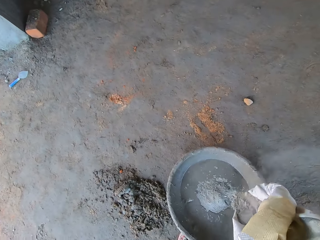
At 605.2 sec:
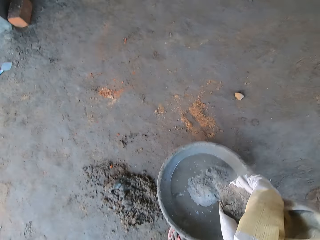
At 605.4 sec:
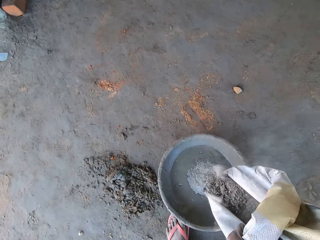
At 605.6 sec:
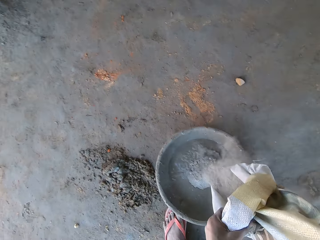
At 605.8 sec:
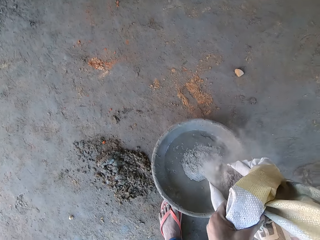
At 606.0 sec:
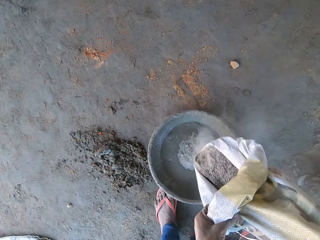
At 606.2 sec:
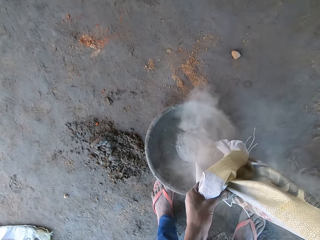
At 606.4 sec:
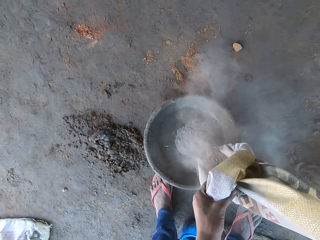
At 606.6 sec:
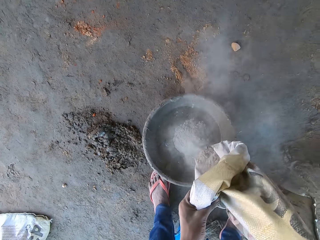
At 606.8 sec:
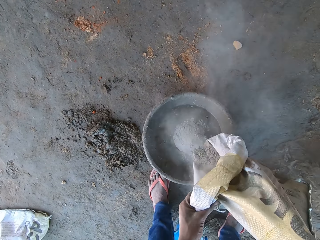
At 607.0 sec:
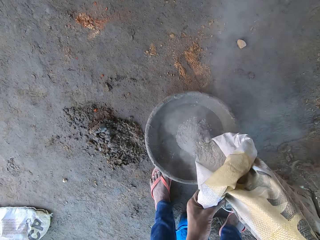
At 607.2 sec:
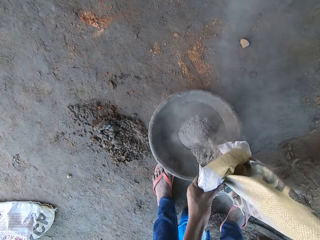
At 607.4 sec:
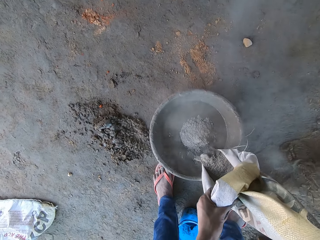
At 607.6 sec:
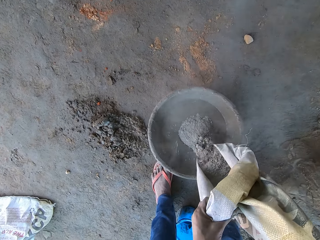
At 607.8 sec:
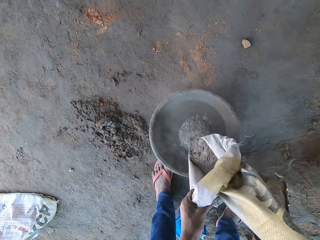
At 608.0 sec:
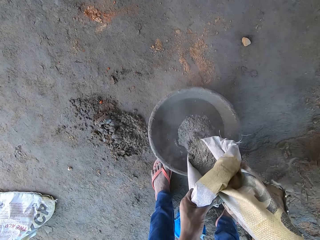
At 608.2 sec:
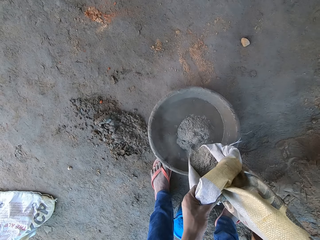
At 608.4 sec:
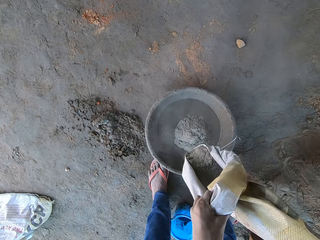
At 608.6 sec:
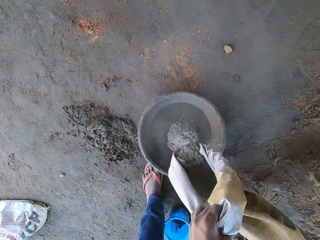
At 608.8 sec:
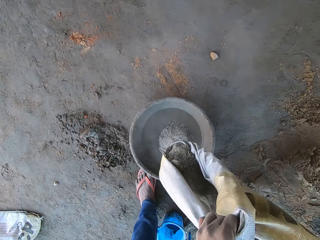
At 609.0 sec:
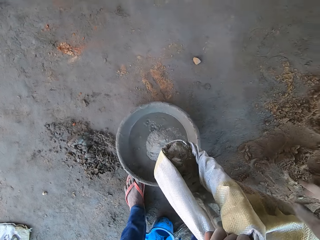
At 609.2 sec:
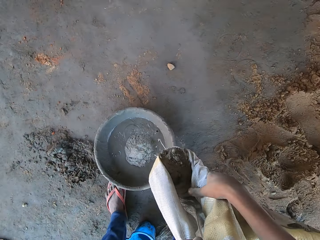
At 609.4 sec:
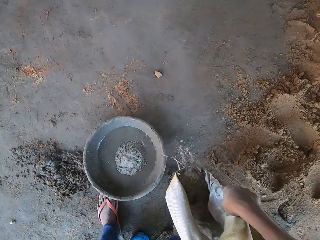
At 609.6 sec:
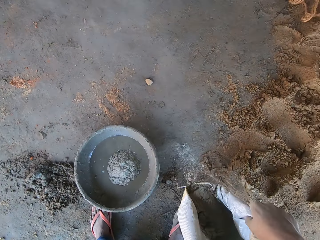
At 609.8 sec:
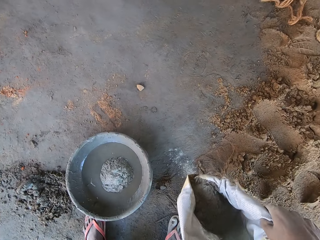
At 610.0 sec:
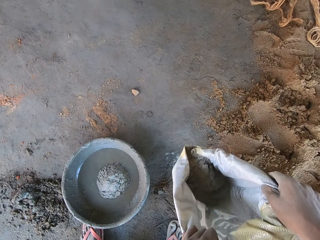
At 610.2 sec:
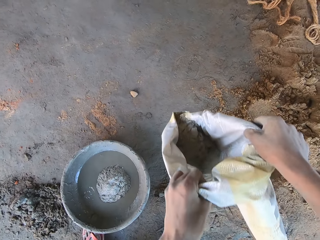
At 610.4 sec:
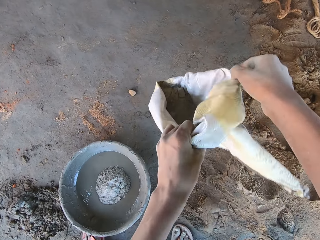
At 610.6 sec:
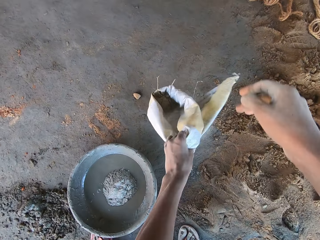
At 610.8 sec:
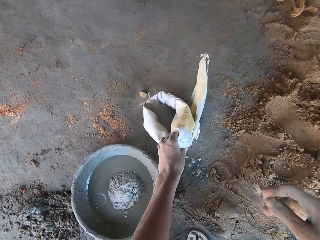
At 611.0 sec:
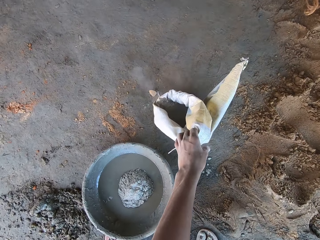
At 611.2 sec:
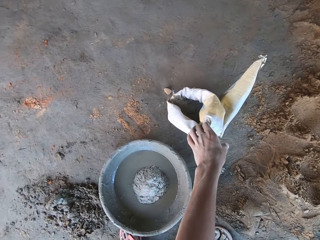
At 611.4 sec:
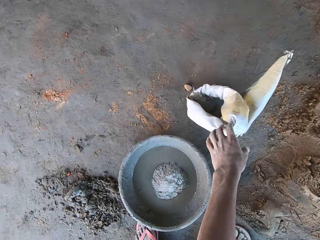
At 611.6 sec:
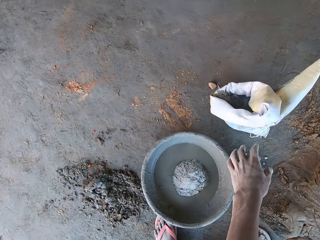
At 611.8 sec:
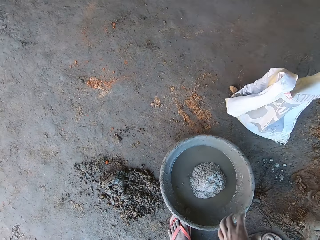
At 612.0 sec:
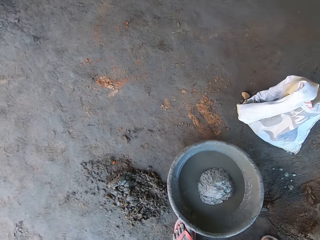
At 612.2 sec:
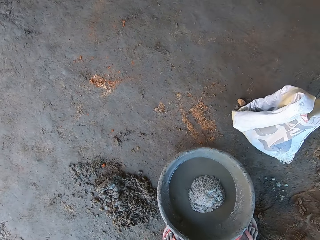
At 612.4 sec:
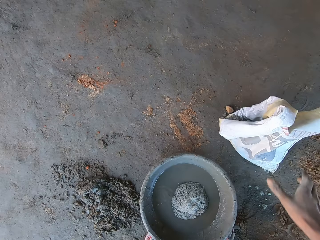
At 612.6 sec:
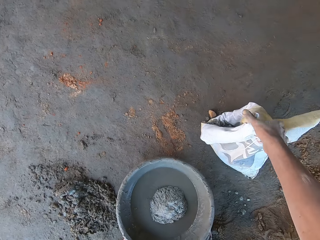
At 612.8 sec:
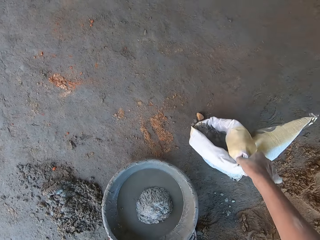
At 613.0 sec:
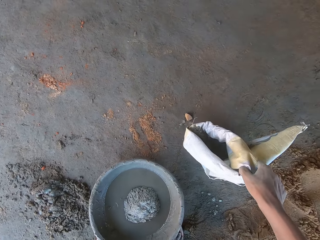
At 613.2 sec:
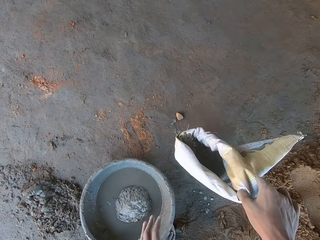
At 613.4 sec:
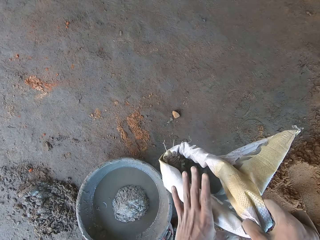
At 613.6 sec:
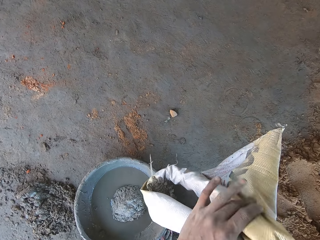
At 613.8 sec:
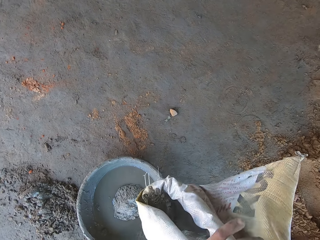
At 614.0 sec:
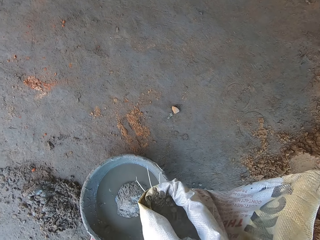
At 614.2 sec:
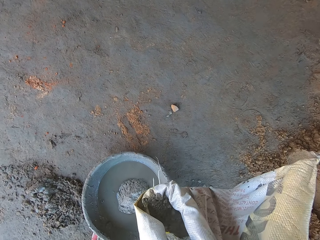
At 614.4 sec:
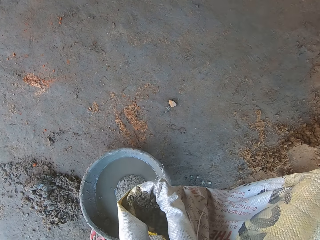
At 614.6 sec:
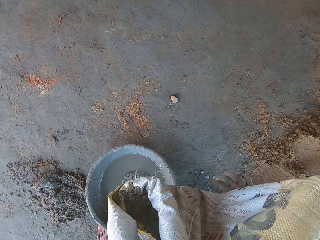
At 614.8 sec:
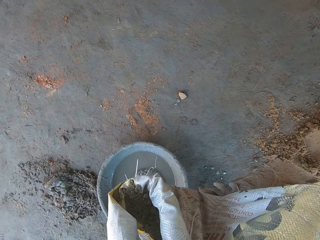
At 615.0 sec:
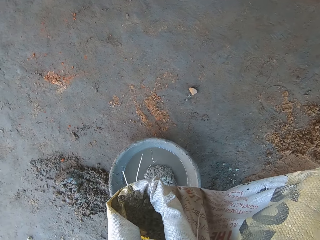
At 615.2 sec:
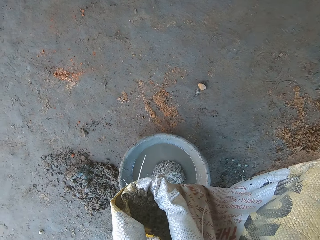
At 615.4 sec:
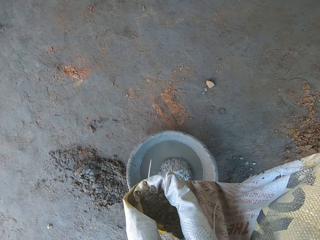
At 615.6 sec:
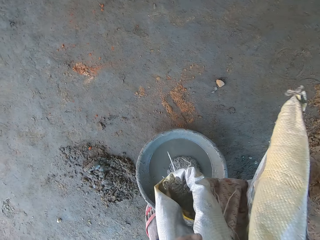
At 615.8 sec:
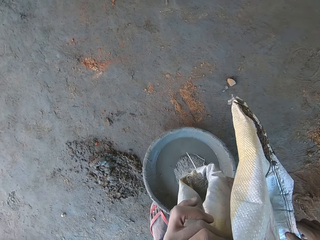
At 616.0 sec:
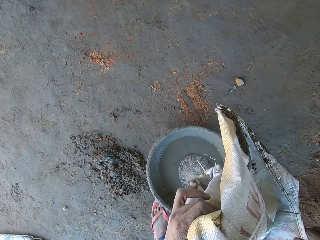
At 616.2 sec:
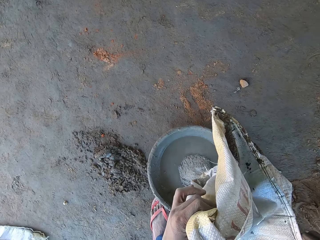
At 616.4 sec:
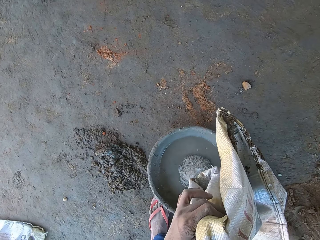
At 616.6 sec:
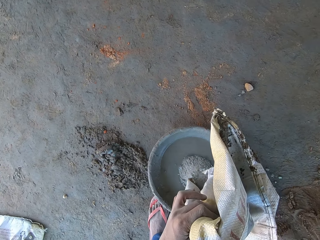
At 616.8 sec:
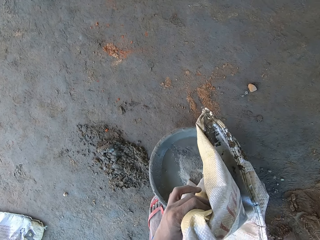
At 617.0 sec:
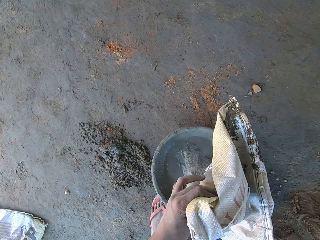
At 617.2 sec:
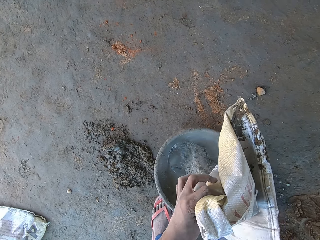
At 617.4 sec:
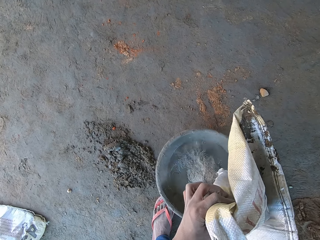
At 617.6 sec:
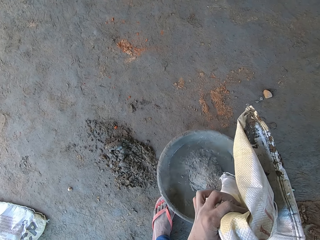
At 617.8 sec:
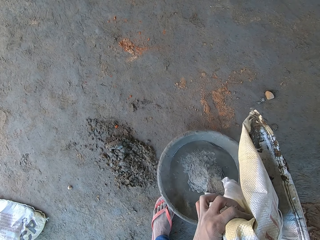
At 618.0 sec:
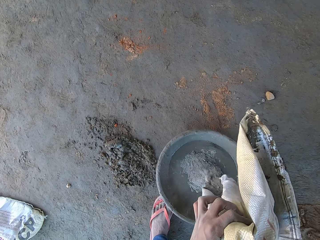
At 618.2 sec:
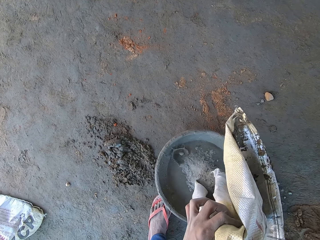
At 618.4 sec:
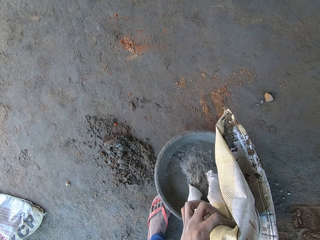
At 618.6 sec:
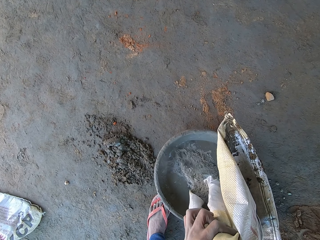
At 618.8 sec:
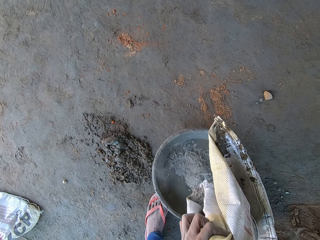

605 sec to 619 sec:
The camera wearer drops the cement sack on the ground. They hold the cement sack. They pick up the cement sack from the ground. They pour cement inside the cement basin with water.

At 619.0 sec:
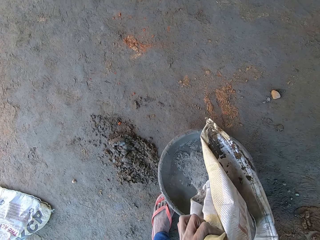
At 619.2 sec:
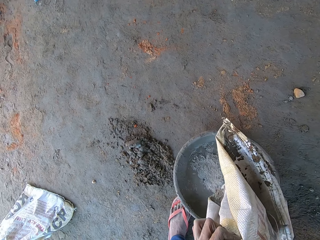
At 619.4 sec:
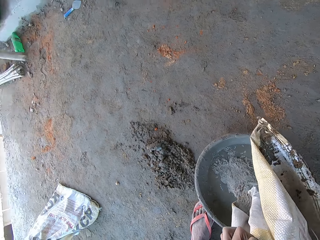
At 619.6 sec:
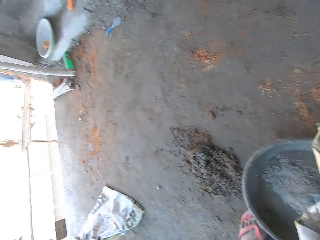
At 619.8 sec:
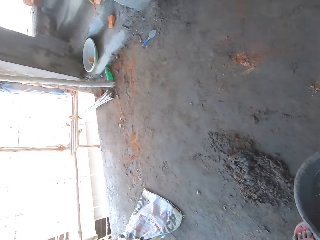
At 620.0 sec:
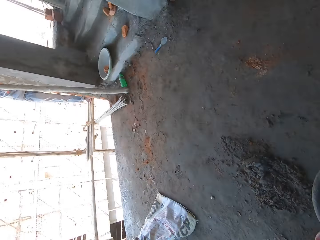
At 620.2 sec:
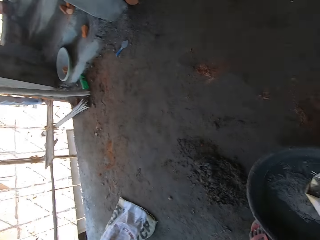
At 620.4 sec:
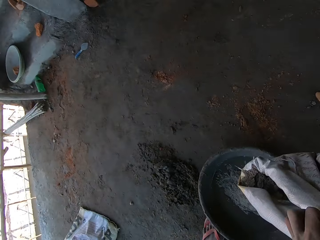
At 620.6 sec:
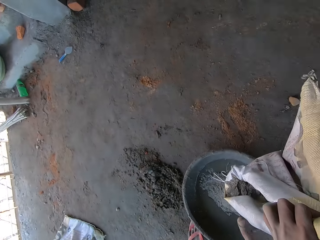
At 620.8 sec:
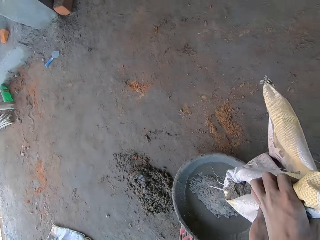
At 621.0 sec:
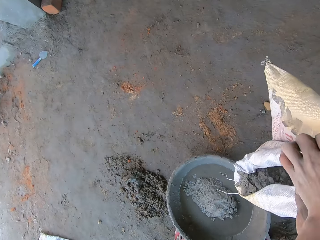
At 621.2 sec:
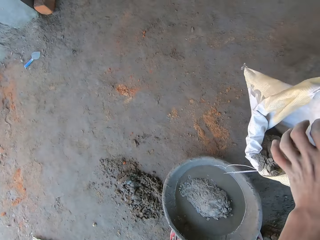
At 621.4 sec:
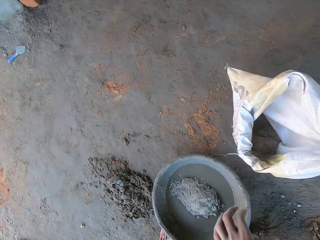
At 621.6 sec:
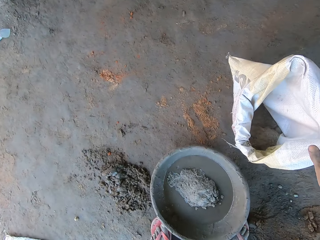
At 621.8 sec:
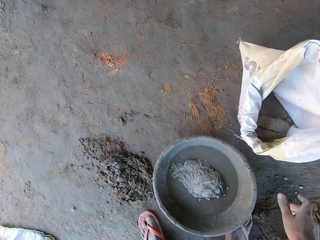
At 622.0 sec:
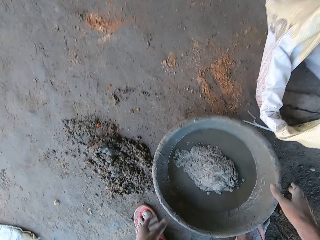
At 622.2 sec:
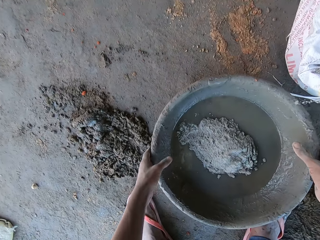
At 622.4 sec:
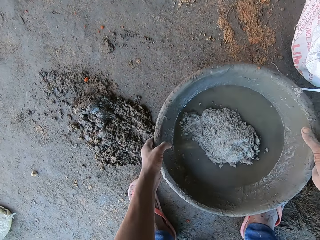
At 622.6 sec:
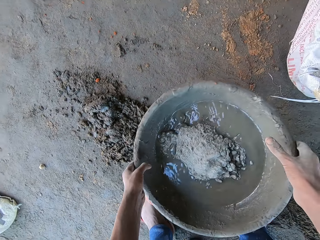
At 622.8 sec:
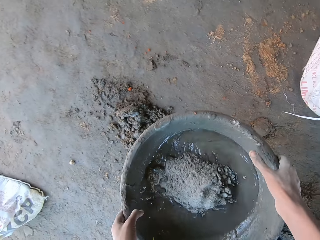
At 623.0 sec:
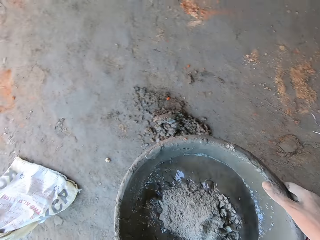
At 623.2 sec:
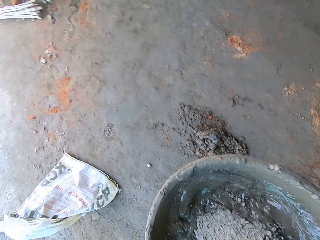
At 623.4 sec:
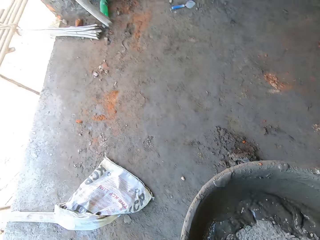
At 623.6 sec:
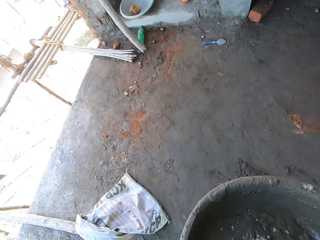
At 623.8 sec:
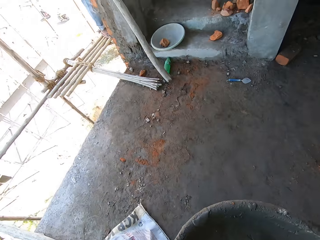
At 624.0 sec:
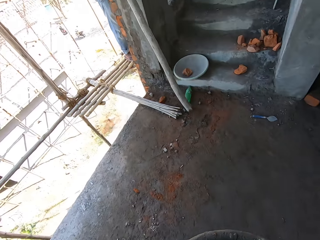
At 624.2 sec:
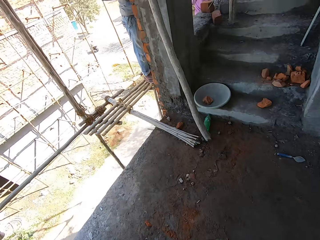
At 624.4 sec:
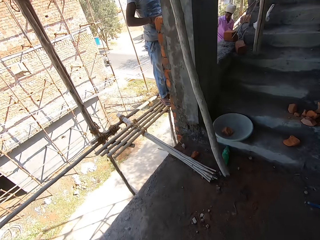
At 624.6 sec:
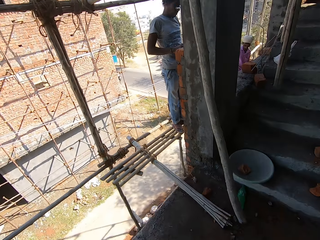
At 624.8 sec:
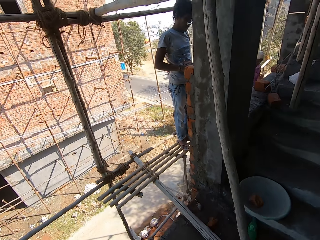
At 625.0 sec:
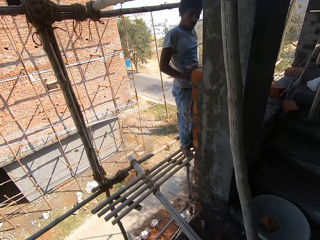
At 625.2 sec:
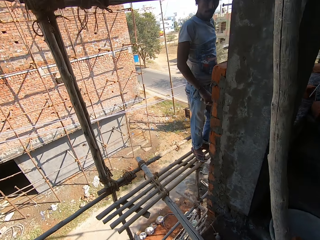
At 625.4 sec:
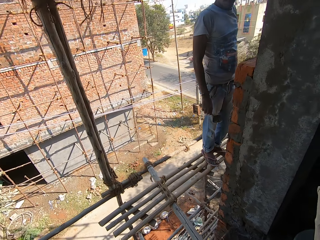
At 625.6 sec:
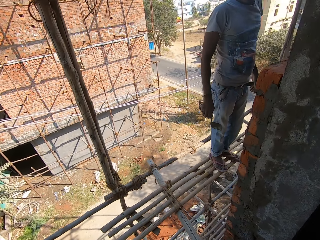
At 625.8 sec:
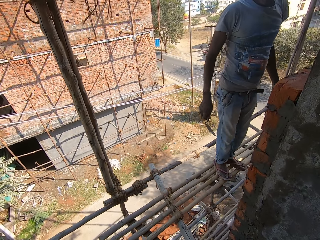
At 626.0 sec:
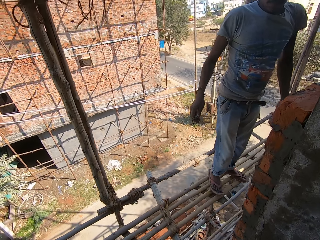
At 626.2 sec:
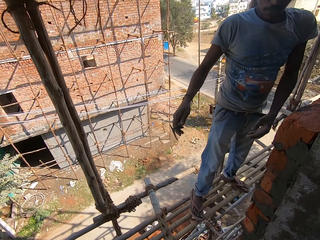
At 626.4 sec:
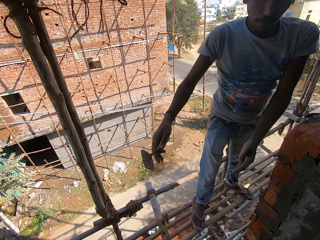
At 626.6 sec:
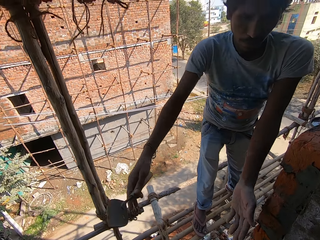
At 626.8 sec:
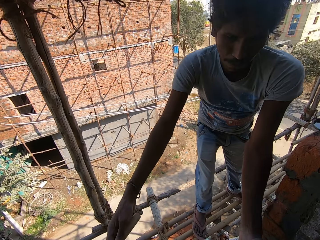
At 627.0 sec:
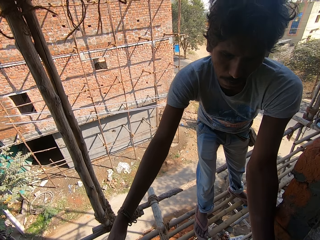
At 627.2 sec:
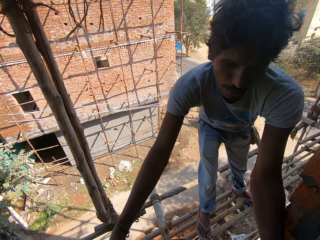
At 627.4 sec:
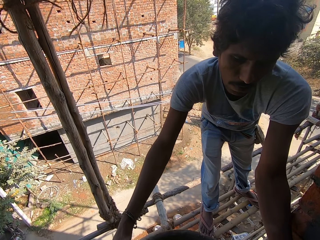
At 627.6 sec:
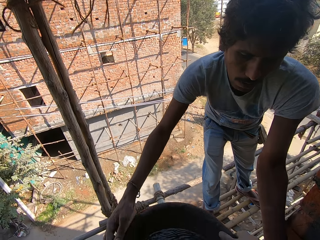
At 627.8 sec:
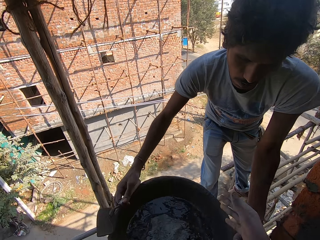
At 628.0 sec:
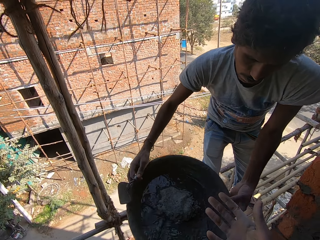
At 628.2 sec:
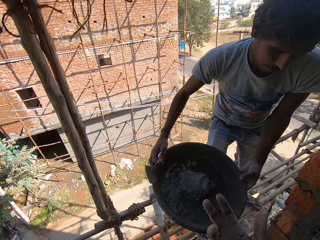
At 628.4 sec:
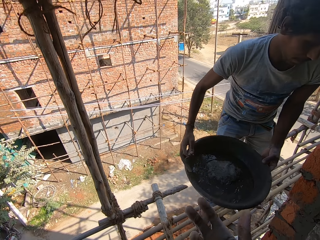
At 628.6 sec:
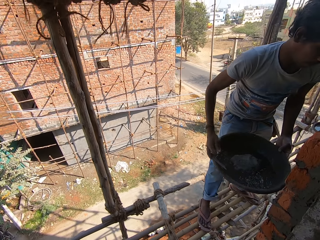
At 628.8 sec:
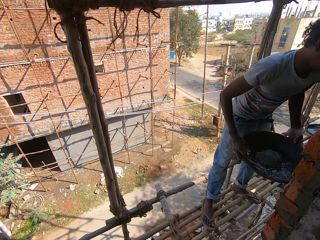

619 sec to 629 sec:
The camera wearer drops the cement sack on the ground. He picks up the cement basin from the ground. He walks in the building. He gives a man the cement basin. The man takes the basin. The camera wearer looks at his hand.
